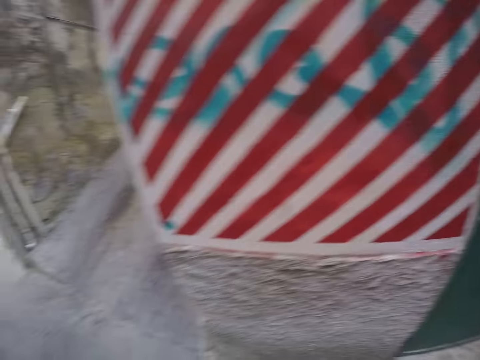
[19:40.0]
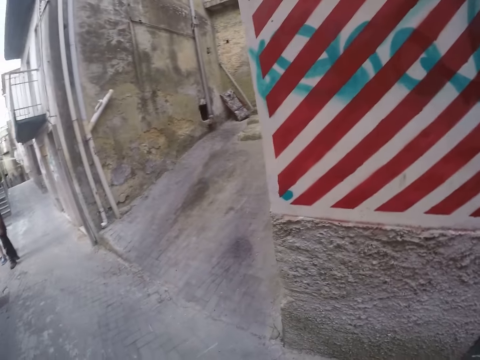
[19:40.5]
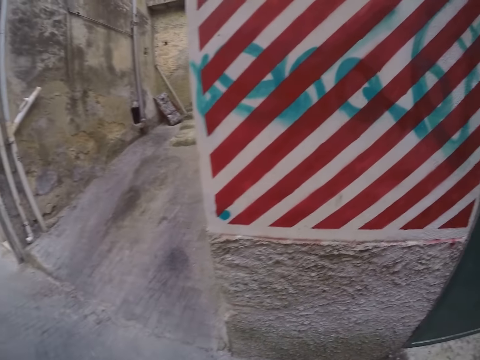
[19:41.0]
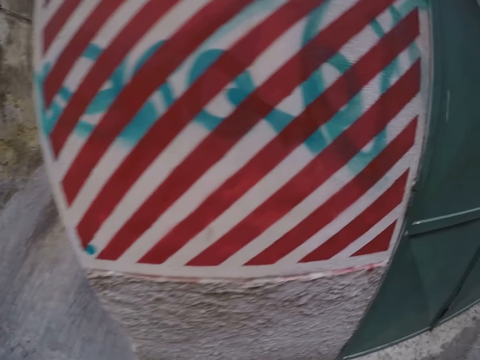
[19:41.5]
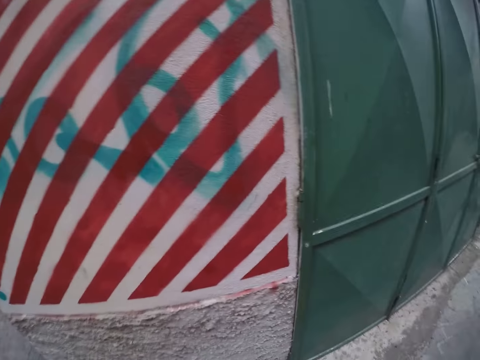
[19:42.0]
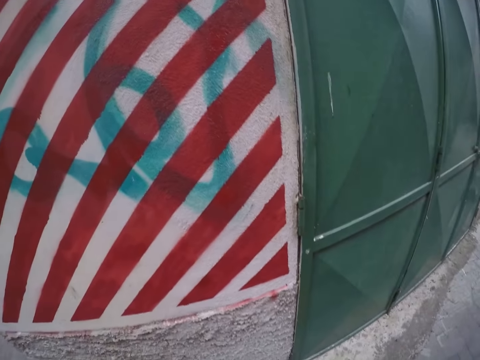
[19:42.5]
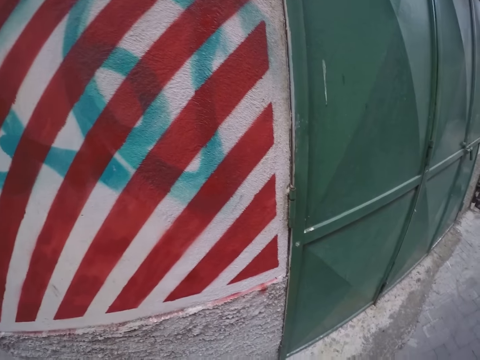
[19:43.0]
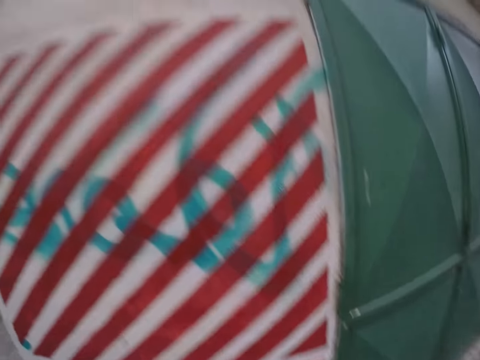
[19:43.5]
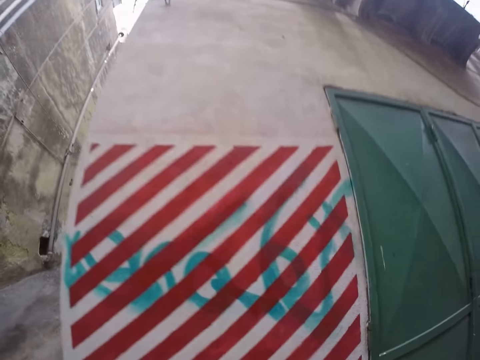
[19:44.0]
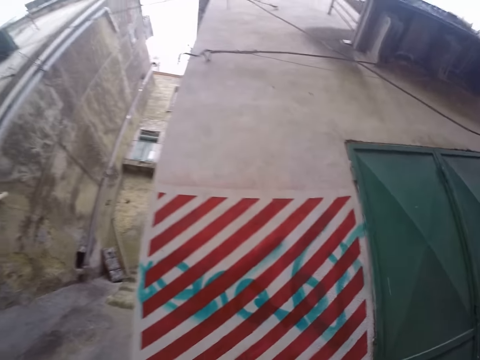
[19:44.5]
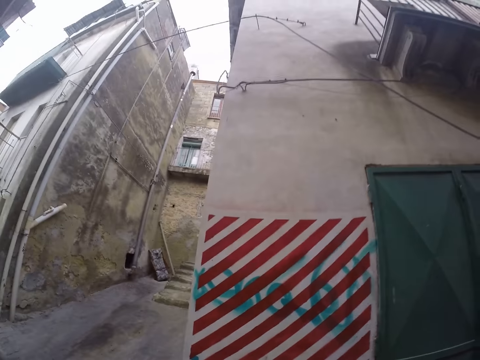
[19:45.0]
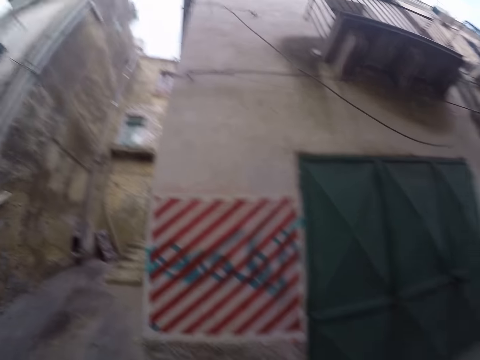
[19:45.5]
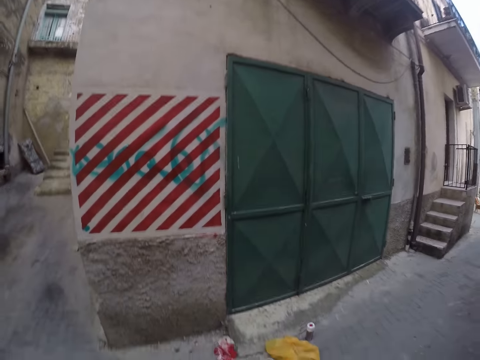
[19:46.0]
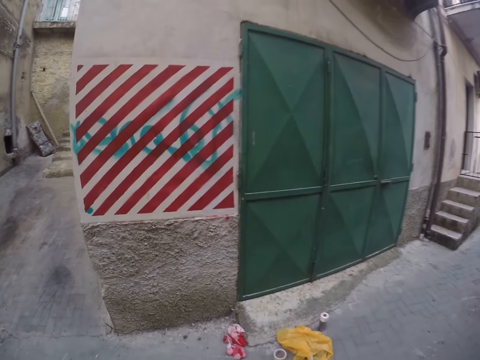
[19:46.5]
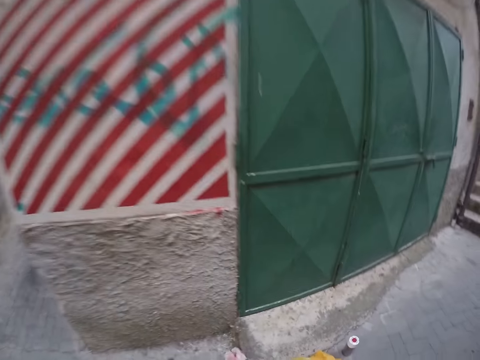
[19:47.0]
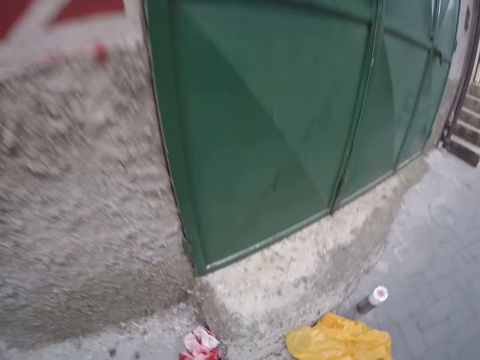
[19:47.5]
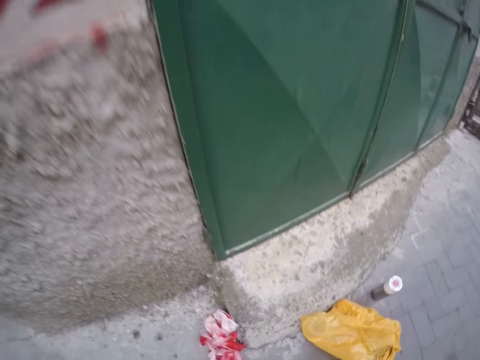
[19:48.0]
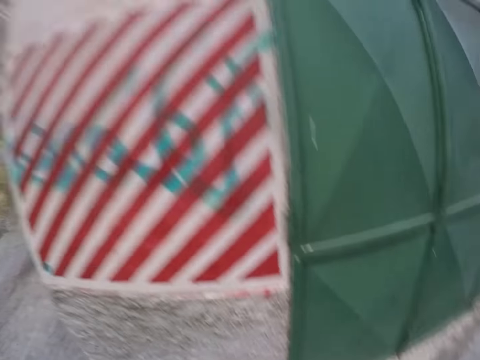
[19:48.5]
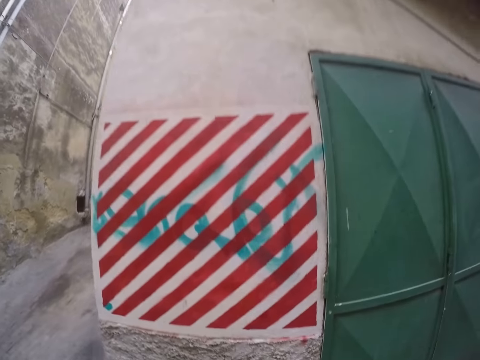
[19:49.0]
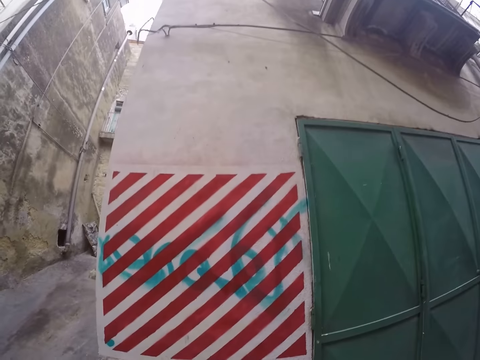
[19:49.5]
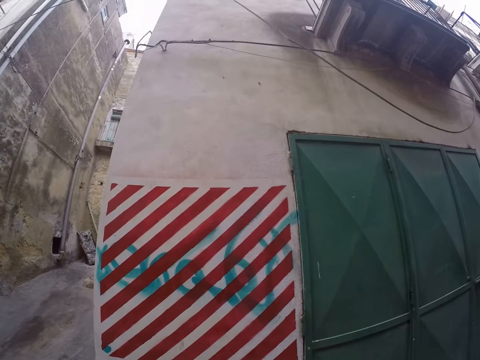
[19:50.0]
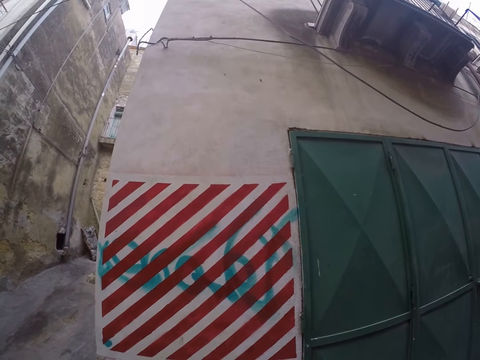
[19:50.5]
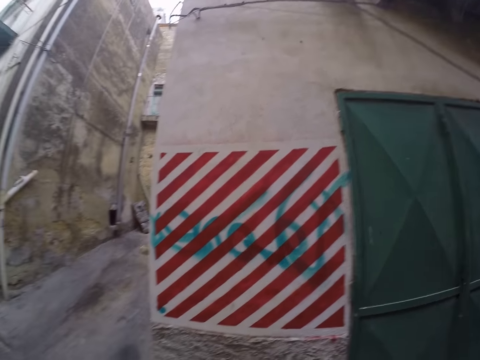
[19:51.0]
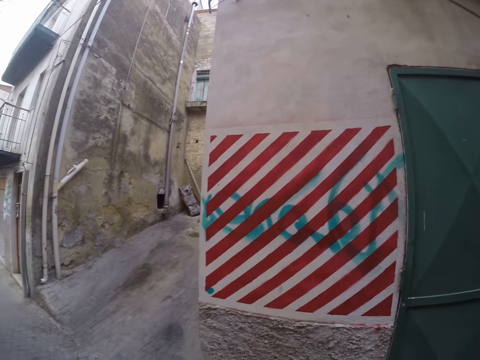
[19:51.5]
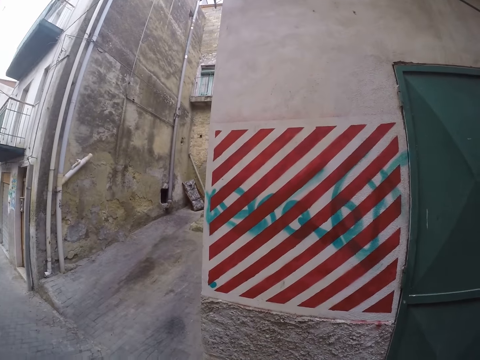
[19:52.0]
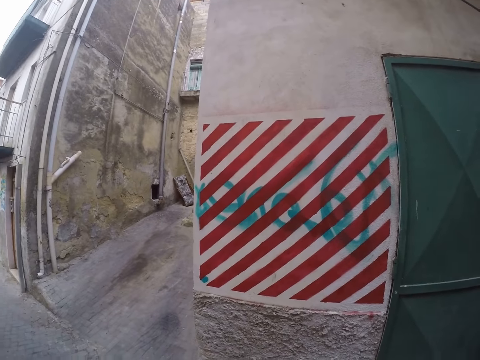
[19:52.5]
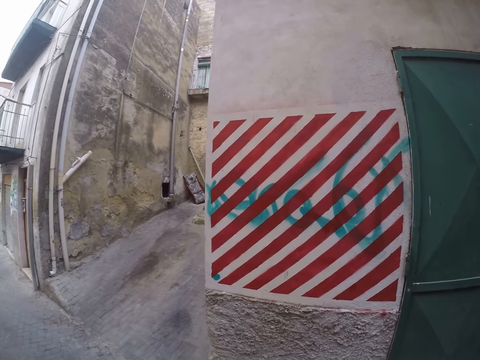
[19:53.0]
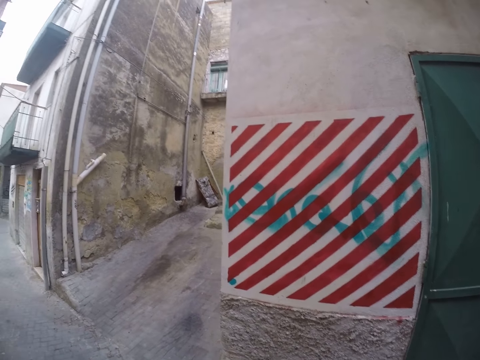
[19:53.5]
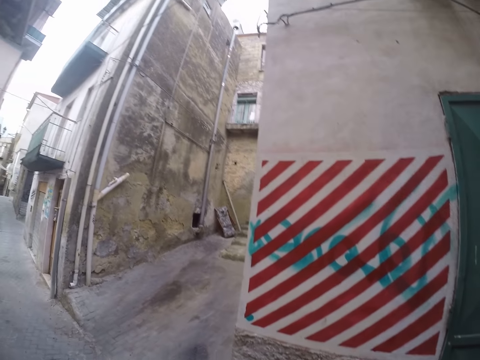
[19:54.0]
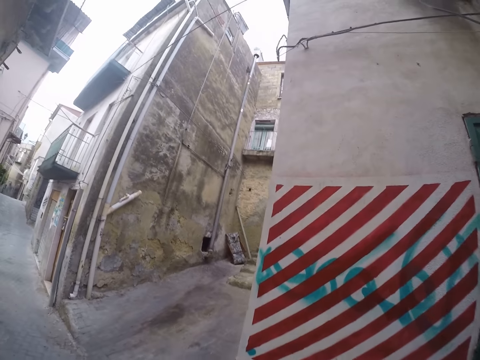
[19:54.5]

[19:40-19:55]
The camera wearer picks up tape on the ground. They stare around.

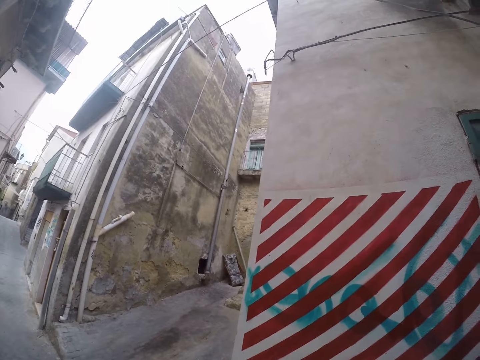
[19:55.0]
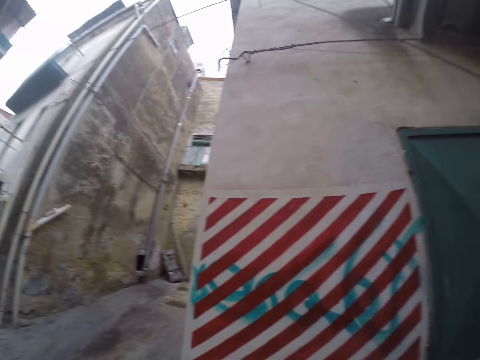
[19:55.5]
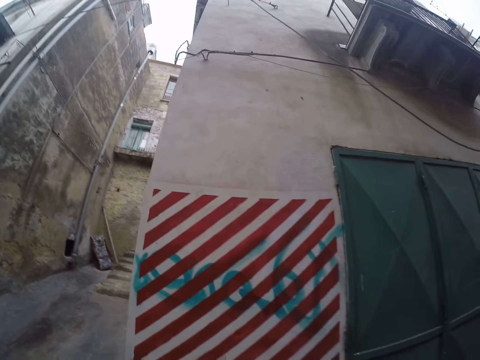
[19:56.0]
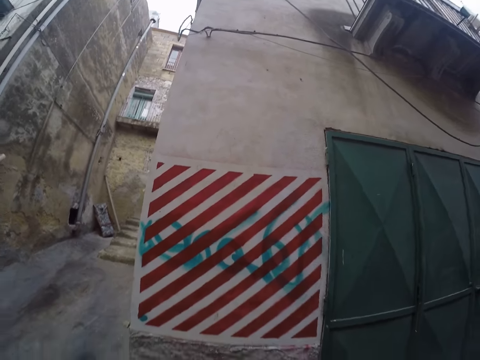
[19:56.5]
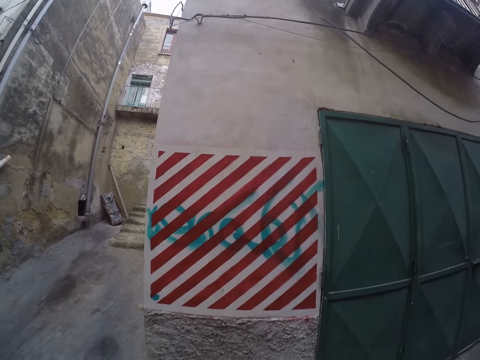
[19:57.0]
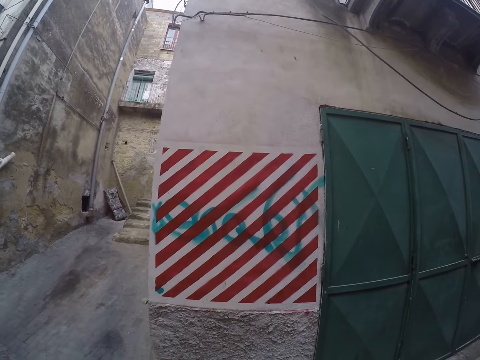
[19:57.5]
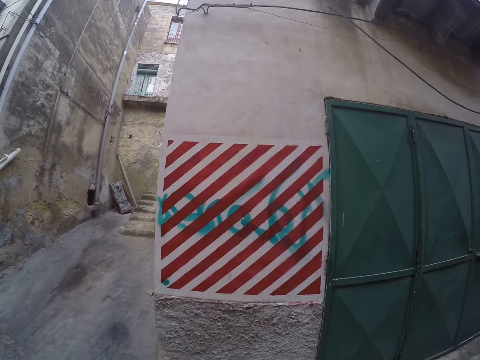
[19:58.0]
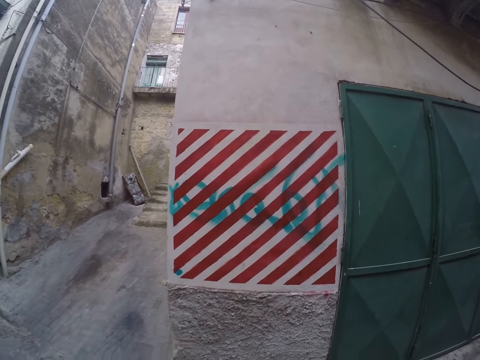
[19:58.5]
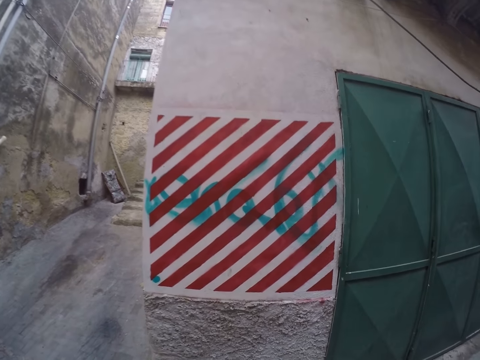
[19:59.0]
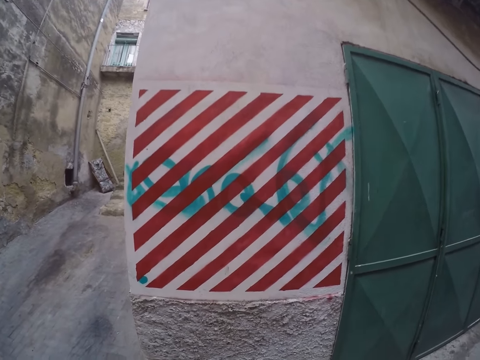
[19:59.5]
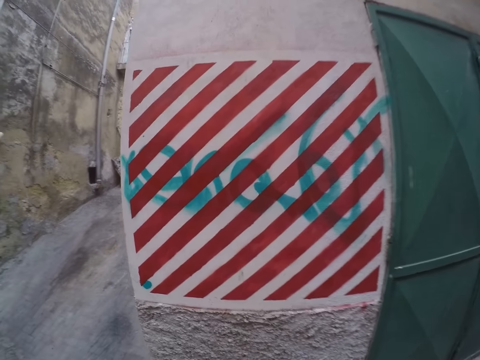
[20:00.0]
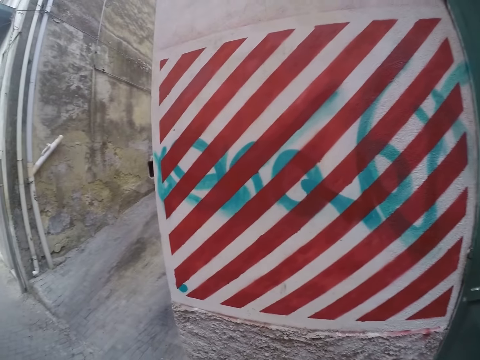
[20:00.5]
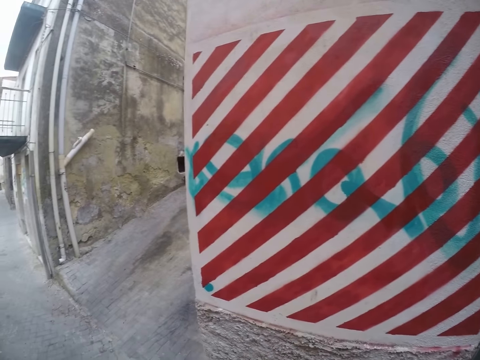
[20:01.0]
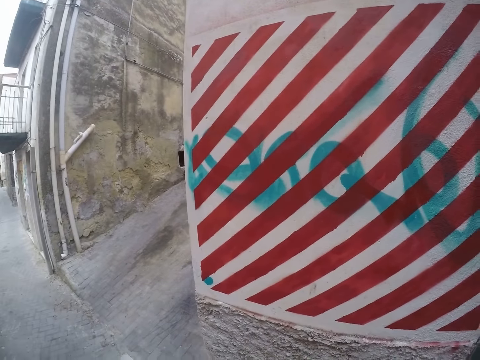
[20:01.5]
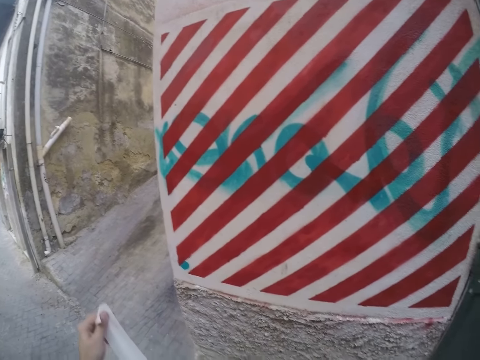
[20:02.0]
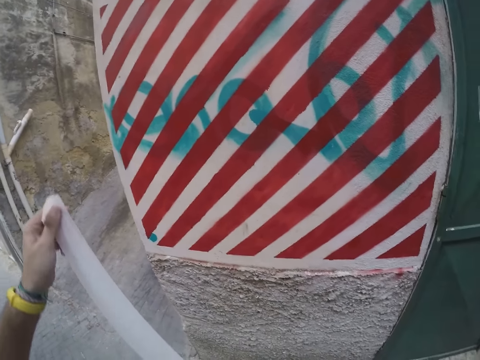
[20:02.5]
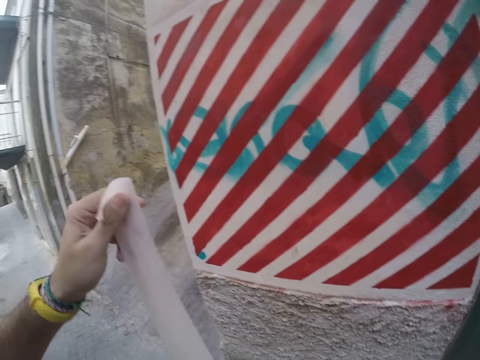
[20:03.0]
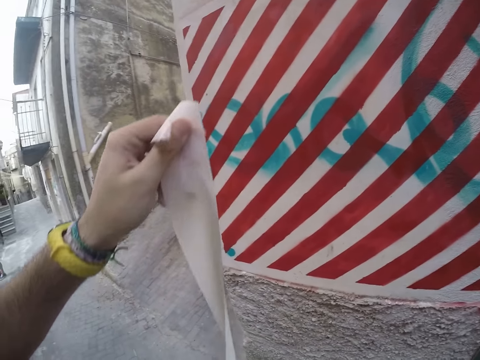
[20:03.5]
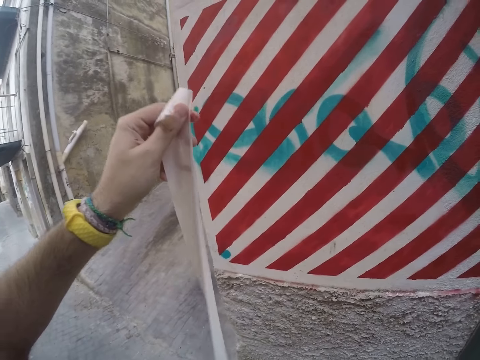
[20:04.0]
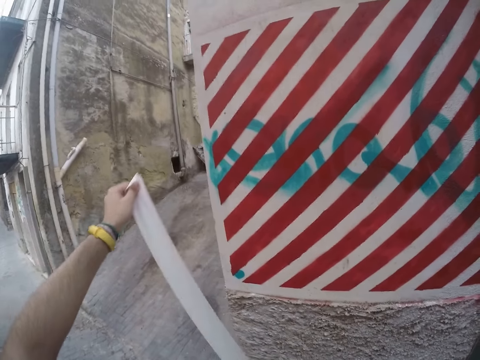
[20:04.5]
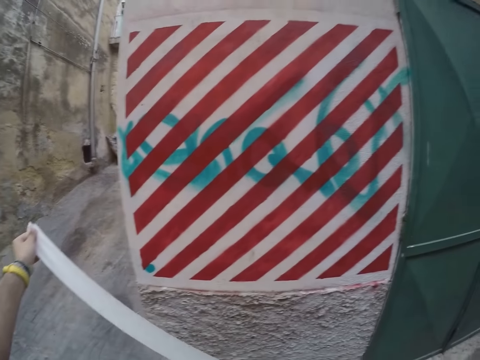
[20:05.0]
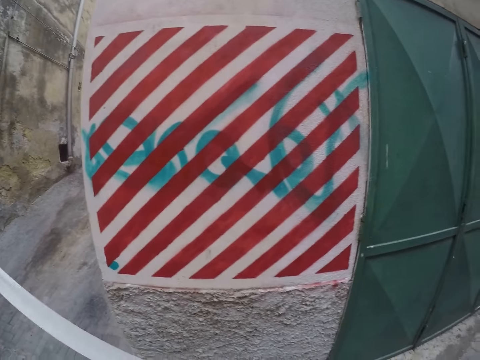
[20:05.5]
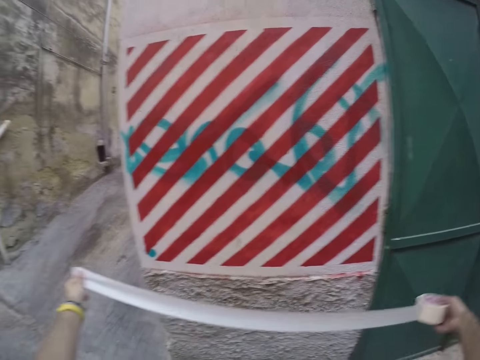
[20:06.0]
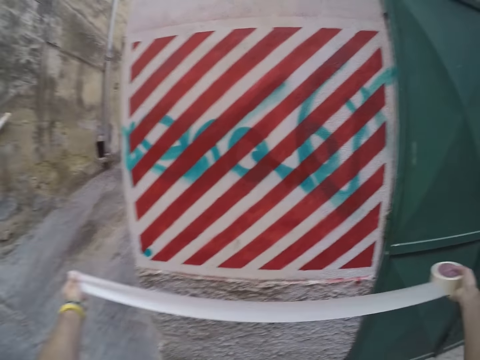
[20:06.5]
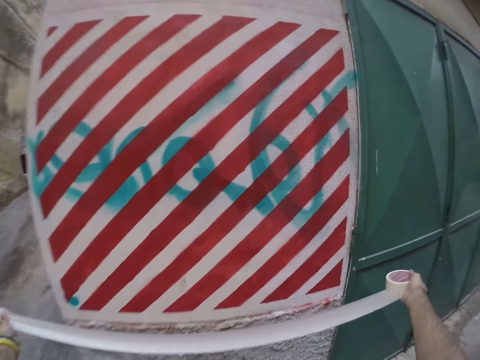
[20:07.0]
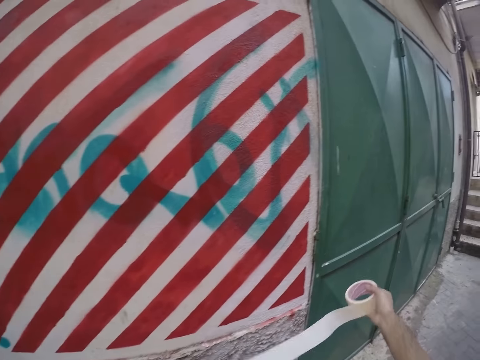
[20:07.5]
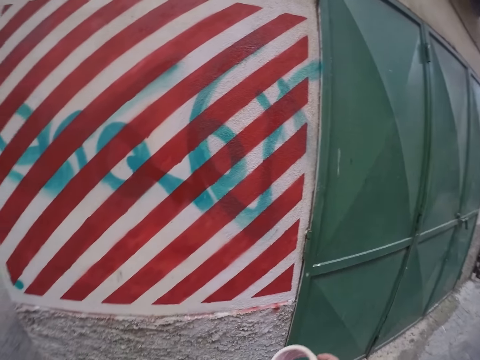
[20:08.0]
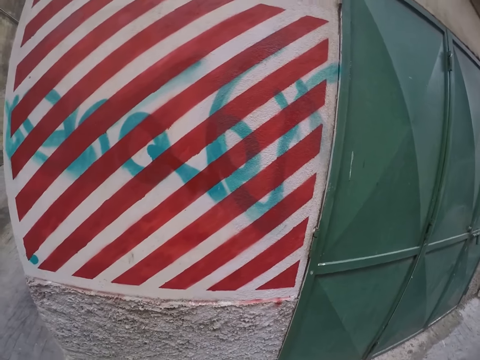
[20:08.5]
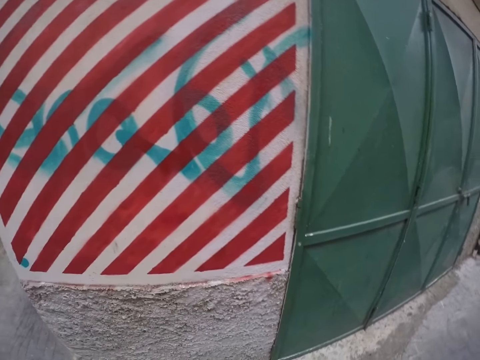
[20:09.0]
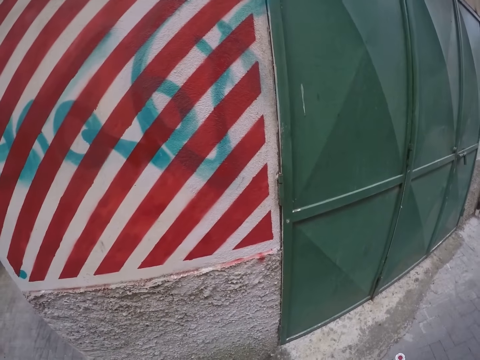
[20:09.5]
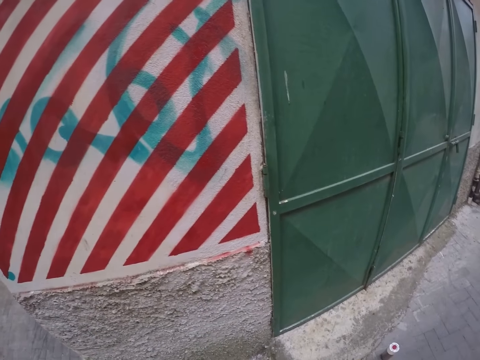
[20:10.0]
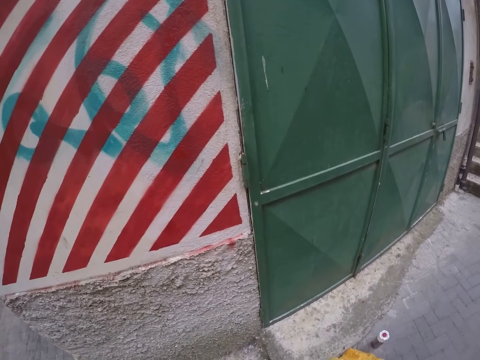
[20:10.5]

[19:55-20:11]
The camera wearer holds a masking tape in his left hand. He draws the tape. He holds the masking tape in both hands.
